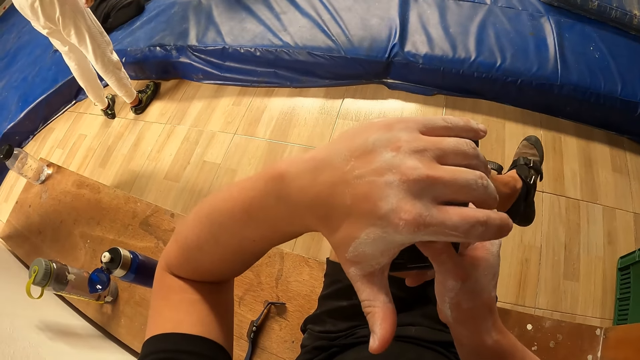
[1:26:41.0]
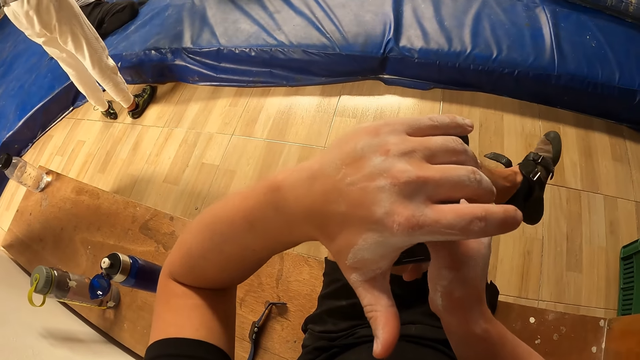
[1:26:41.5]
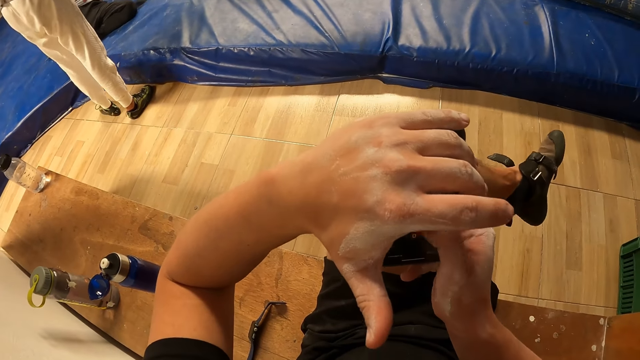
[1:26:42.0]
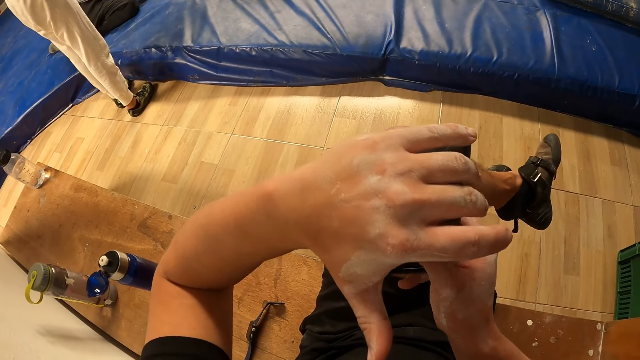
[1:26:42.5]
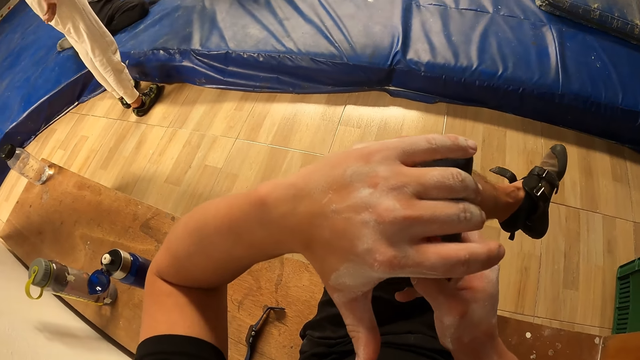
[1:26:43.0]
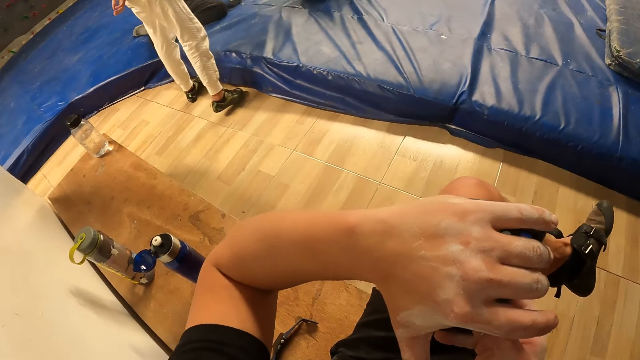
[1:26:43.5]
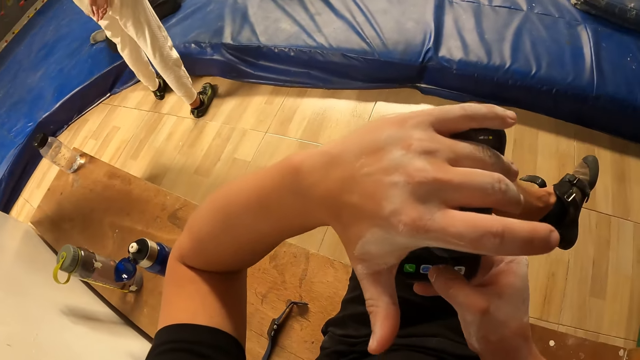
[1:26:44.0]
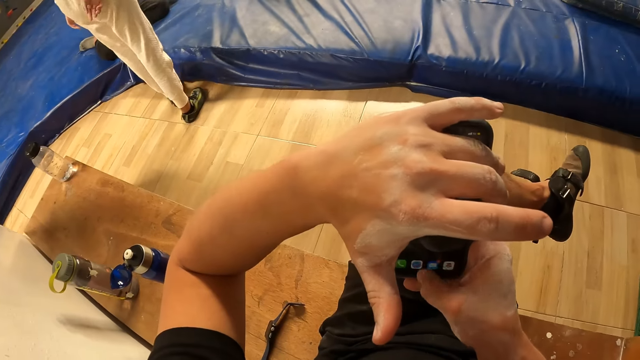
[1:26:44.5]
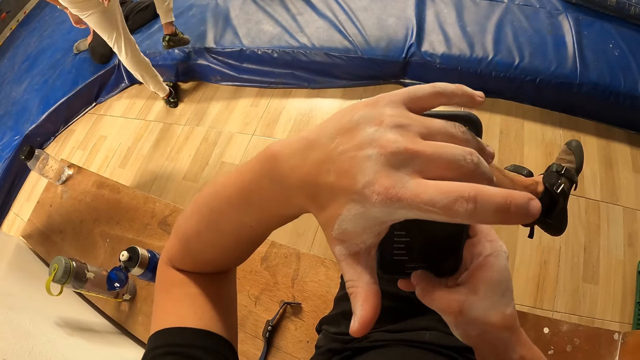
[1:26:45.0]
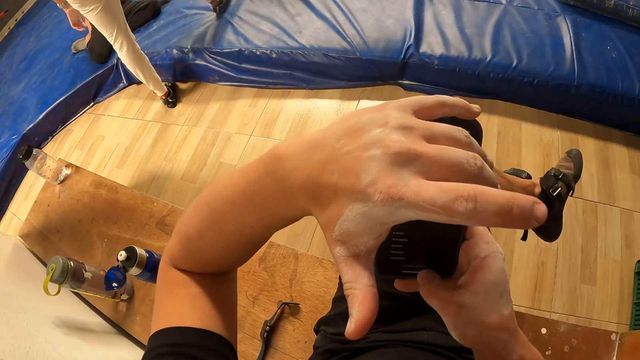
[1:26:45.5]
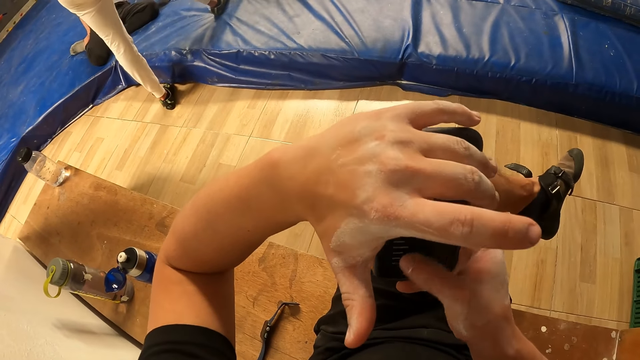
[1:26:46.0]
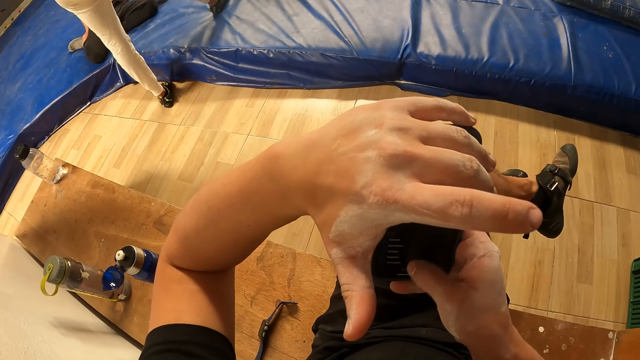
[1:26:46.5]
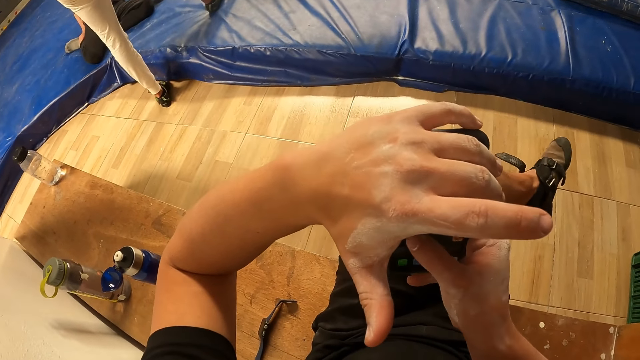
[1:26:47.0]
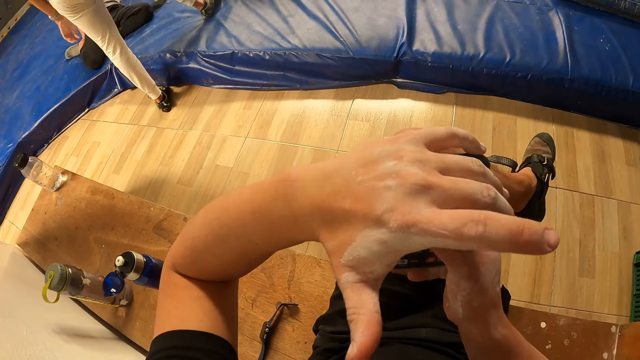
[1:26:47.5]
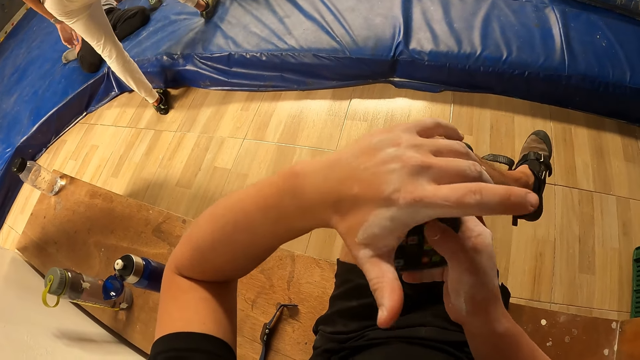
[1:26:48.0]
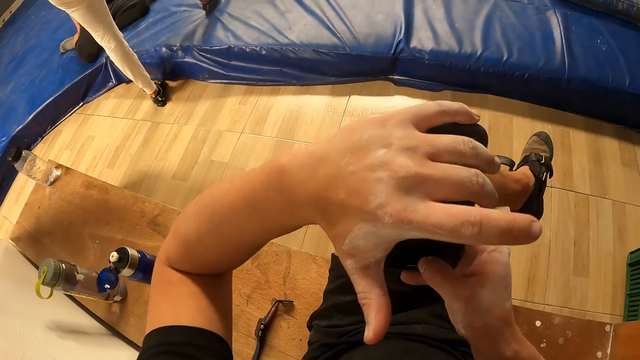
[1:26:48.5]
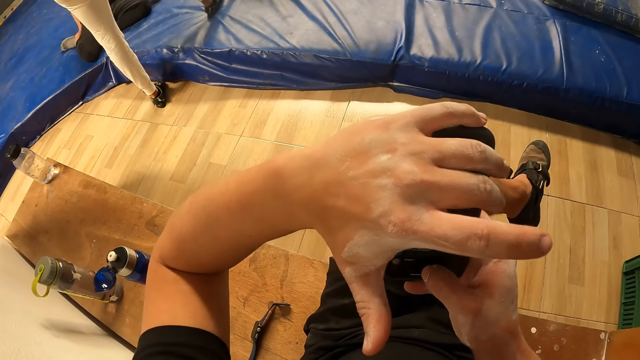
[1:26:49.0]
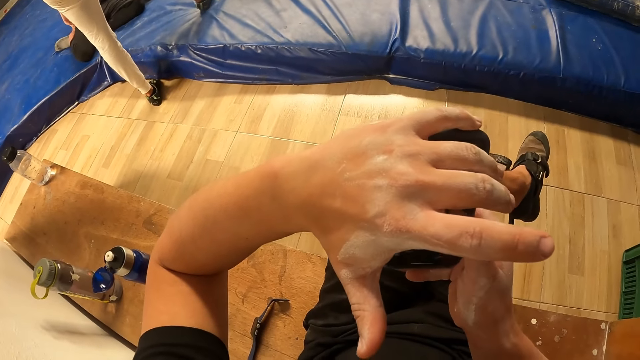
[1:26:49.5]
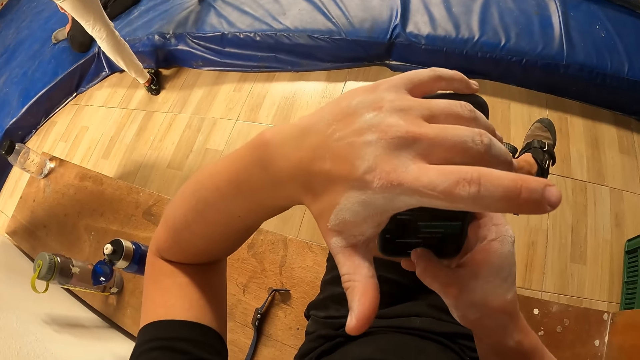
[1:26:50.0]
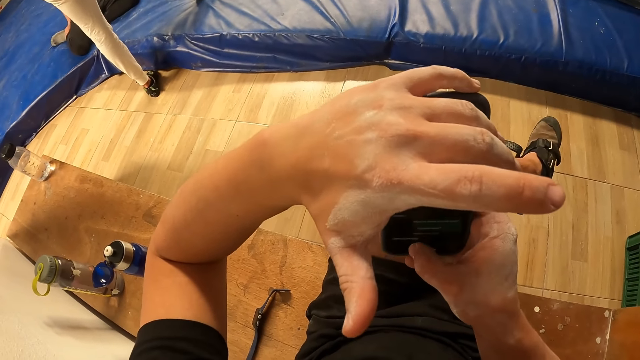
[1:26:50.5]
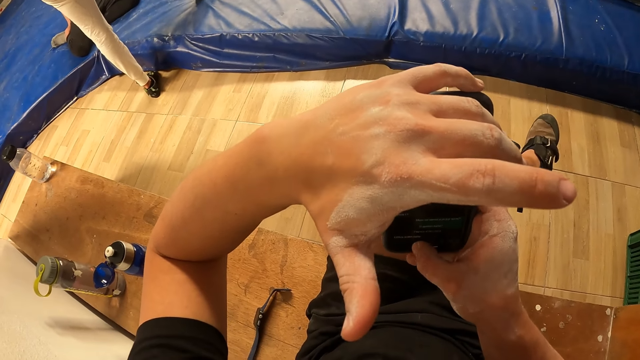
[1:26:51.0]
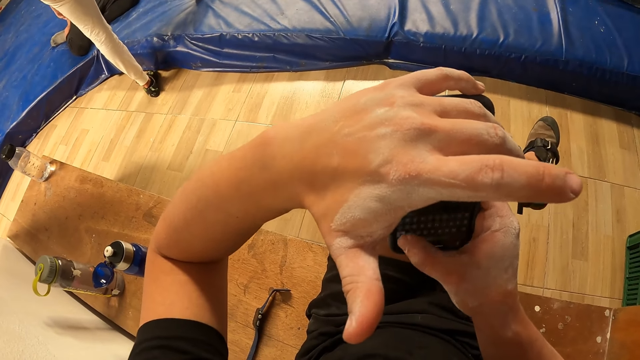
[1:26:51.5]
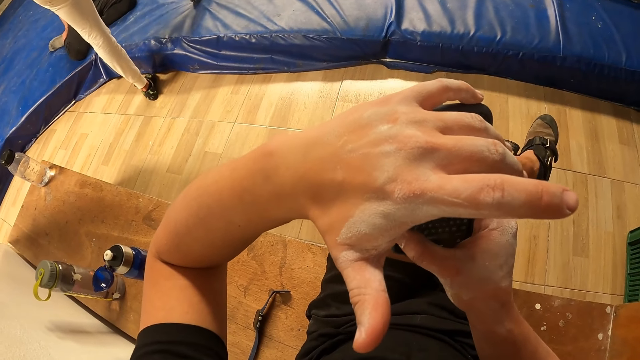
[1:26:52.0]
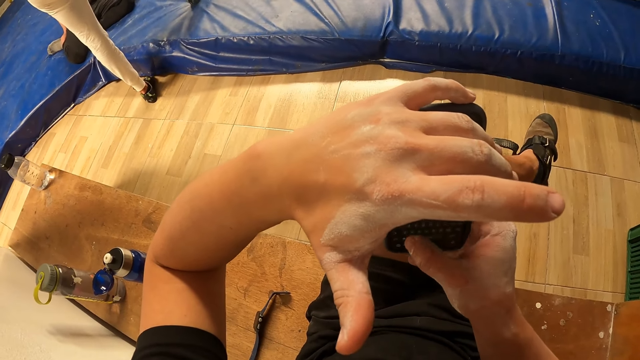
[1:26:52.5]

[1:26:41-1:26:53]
The camera wearer shakes the leg. They scroll the phone. They scroll the phone again.

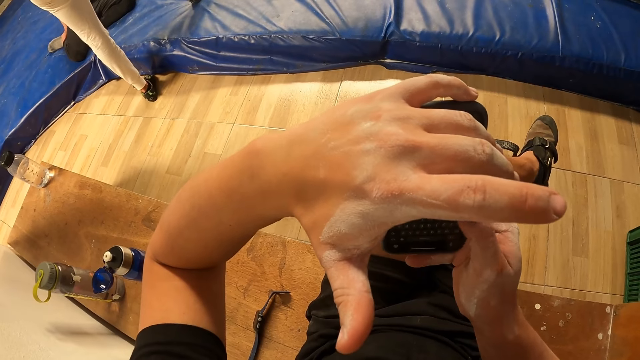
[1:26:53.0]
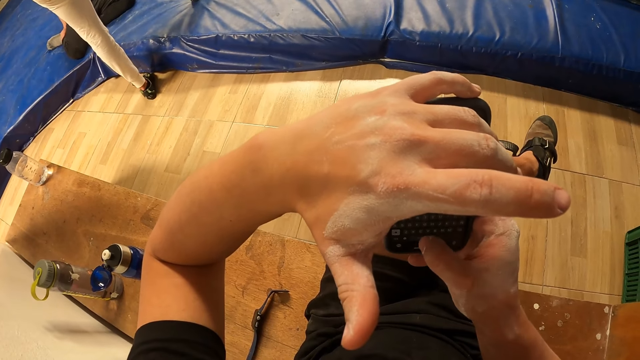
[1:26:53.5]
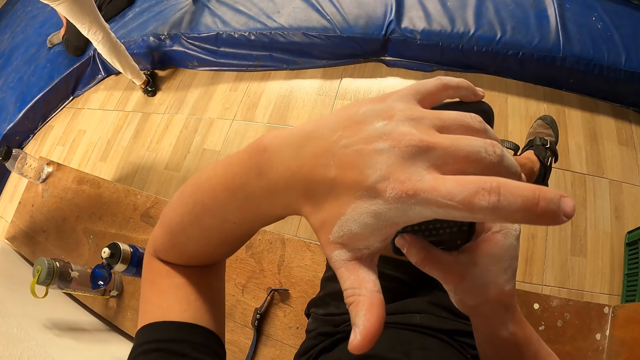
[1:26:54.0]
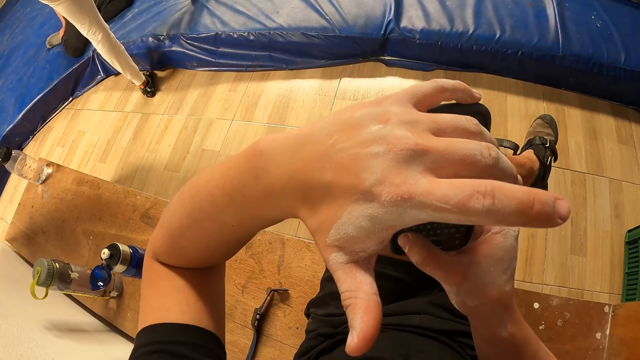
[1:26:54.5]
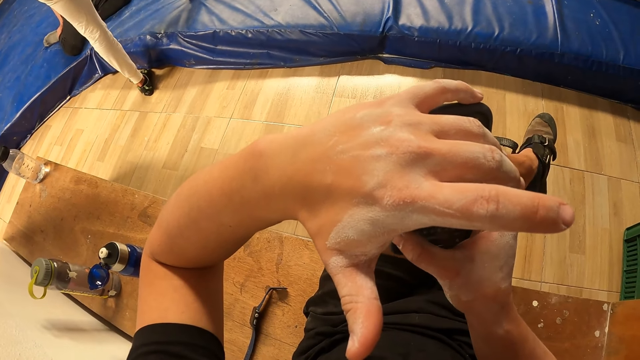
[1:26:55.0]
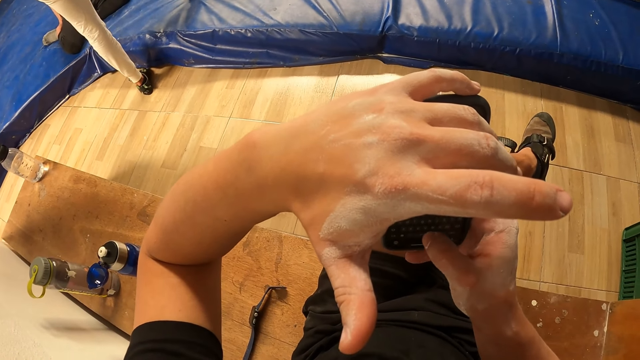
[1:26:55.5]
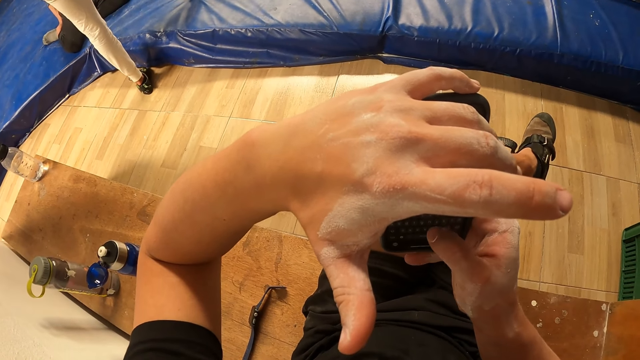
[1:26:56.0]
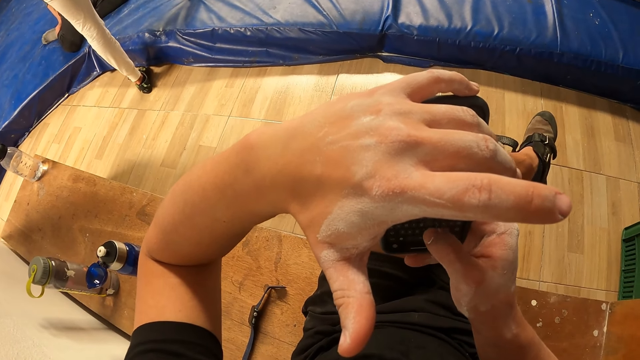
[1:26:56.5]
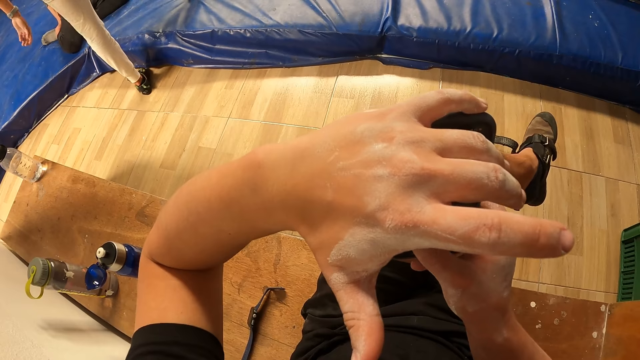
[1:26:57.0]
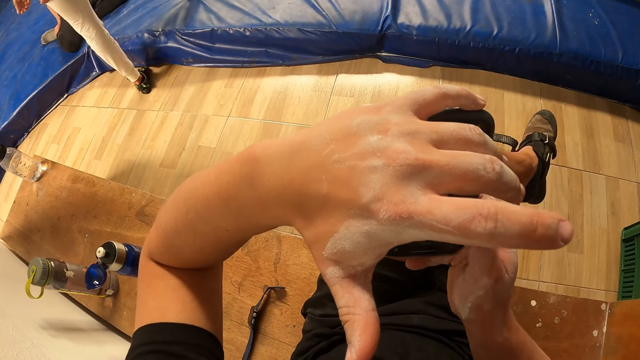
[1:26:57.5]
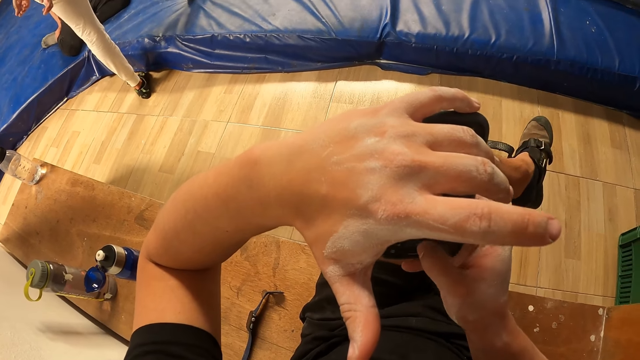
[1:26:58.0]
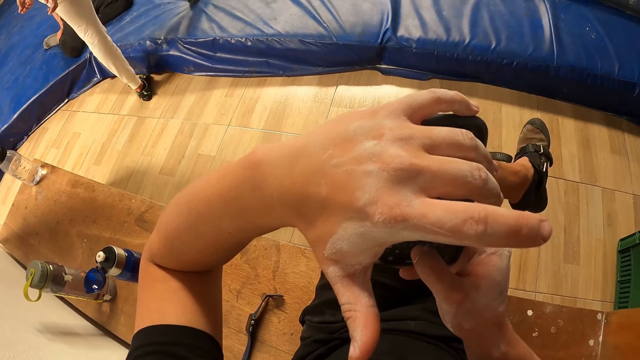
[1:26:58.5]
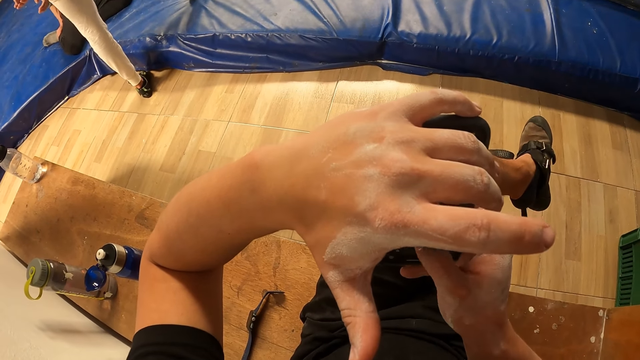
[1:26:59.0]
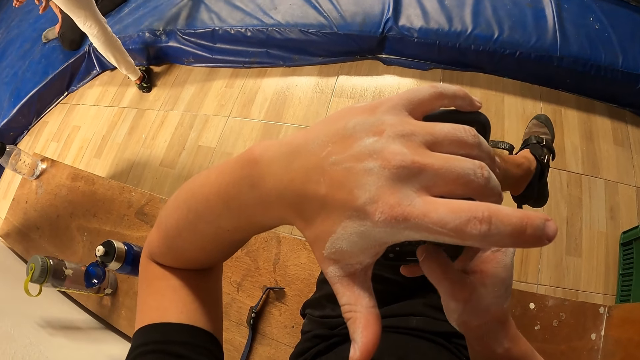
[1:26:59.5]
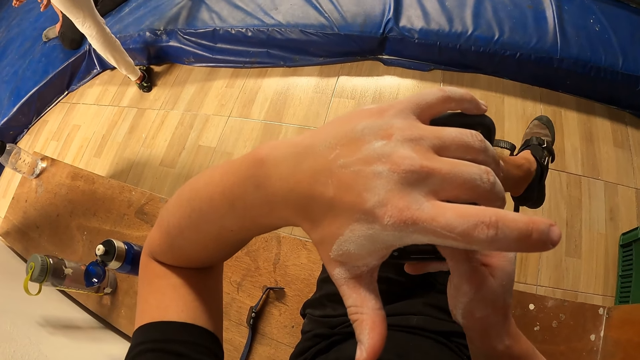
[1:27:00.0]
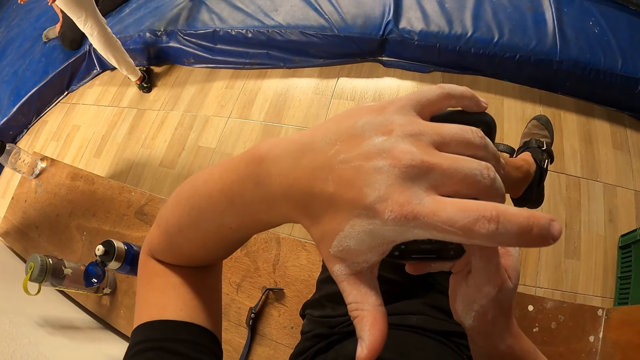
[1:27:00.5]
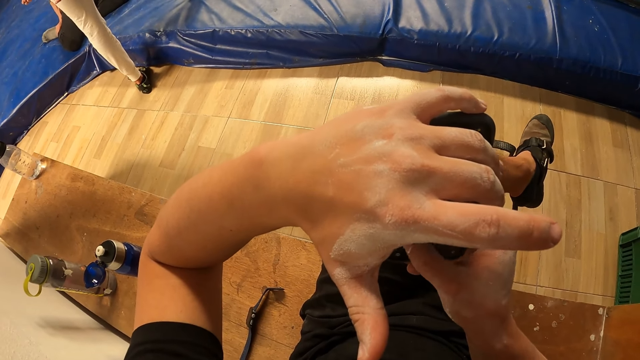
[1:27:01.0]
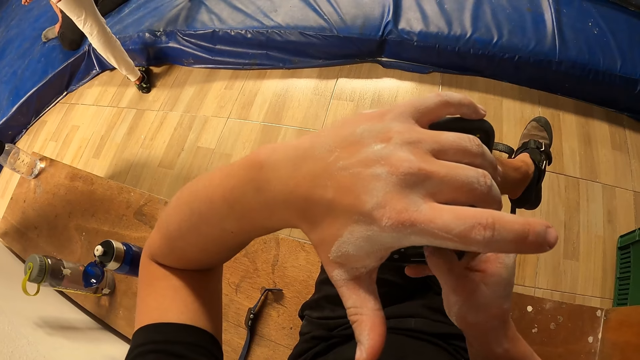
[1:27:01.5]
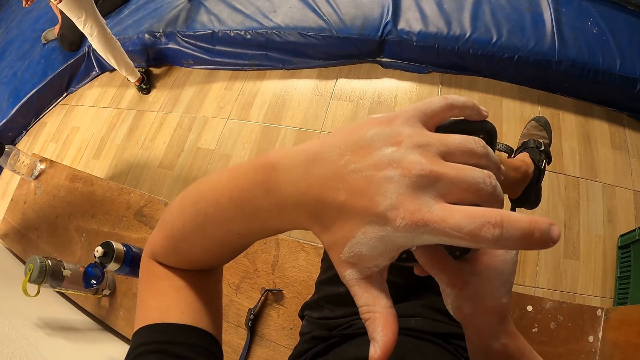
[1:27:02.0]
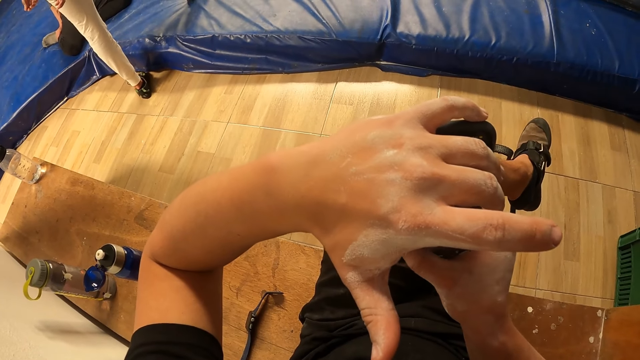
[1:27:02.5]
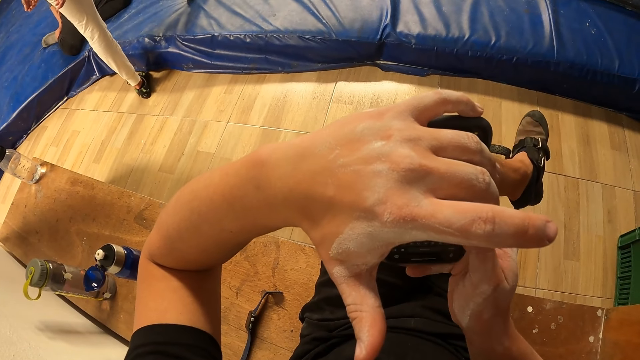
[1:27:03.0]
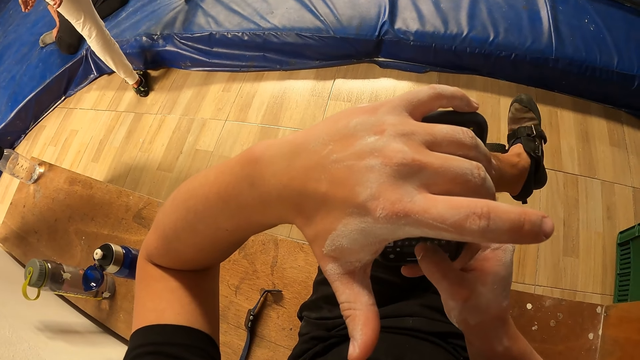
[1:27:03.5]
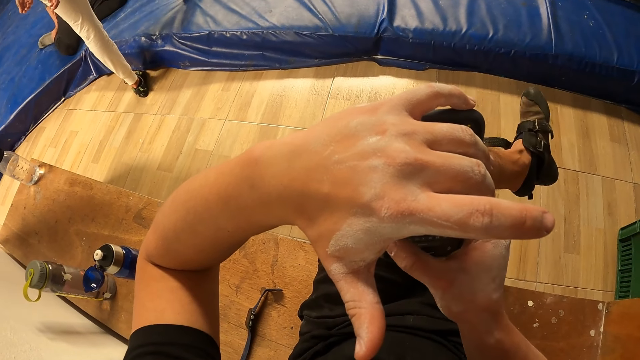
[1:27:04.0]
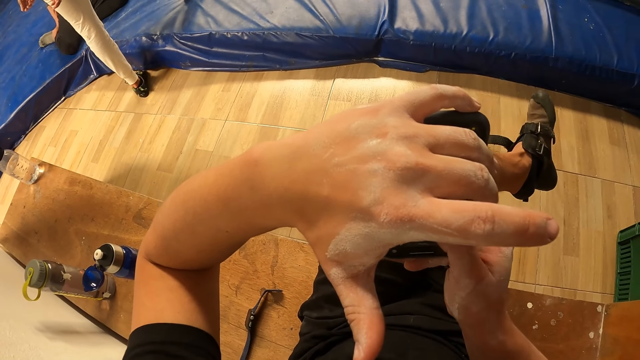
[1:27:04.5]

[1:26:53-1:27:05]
The camera wearer shakes the leg.
